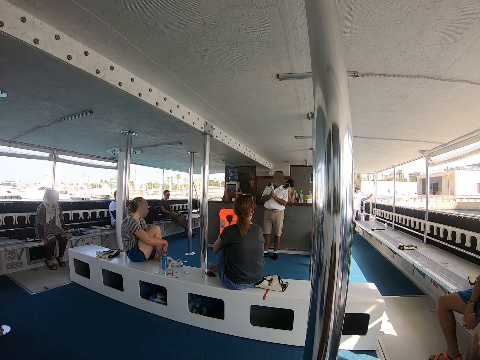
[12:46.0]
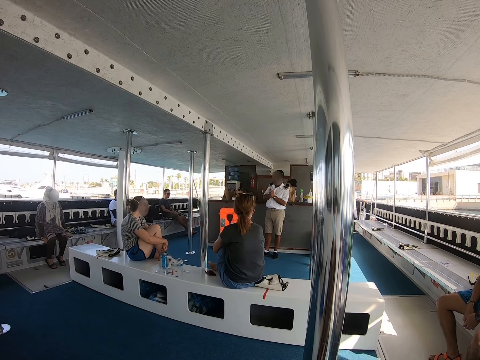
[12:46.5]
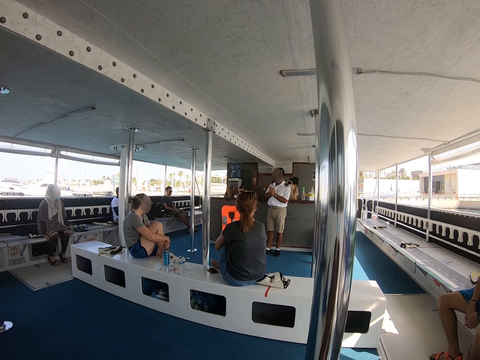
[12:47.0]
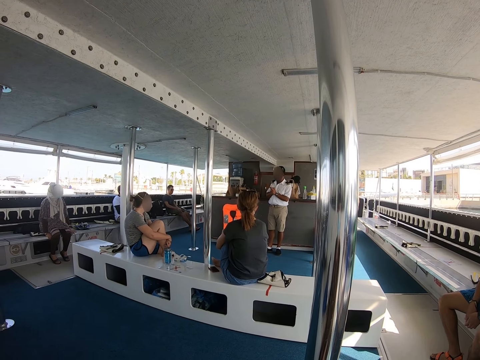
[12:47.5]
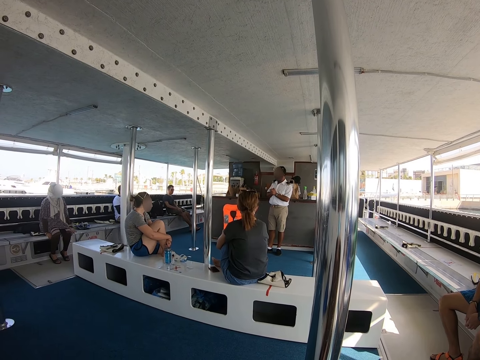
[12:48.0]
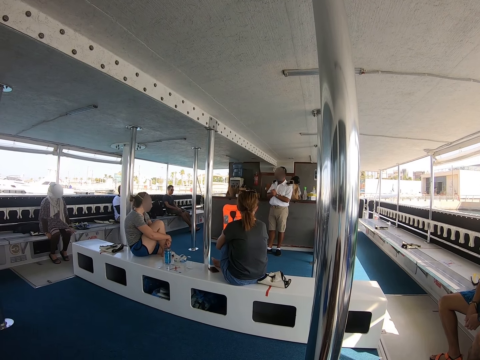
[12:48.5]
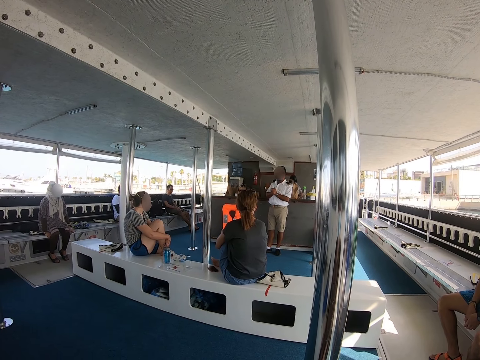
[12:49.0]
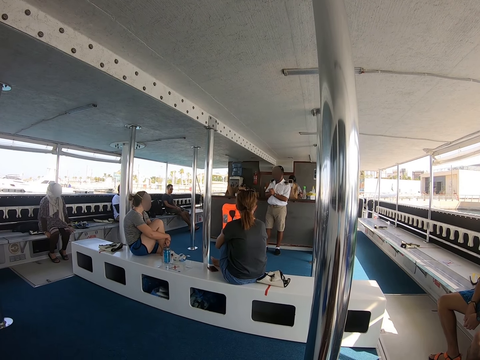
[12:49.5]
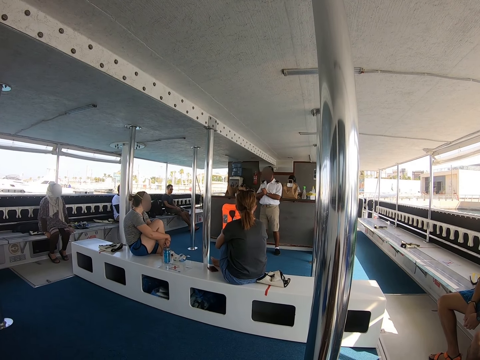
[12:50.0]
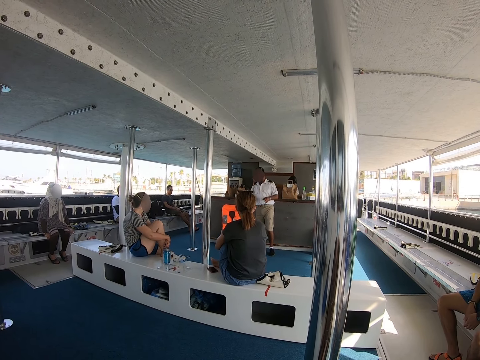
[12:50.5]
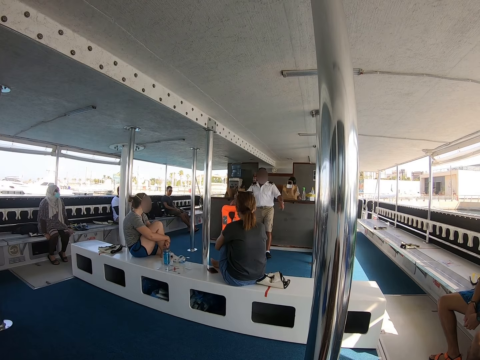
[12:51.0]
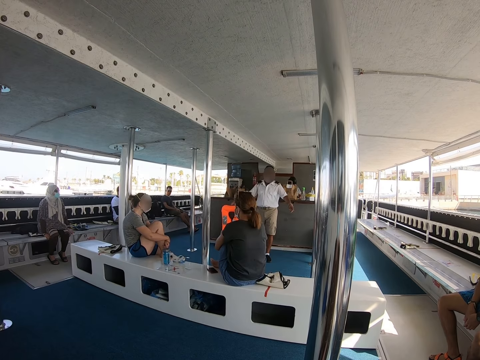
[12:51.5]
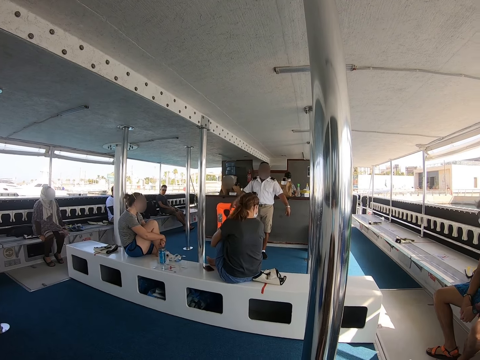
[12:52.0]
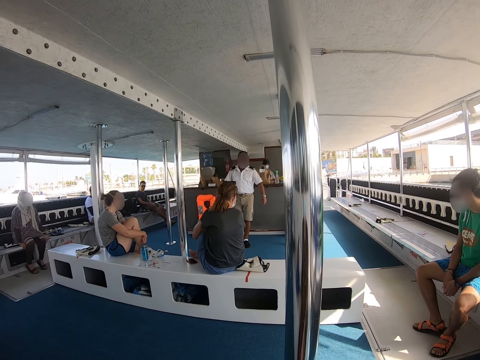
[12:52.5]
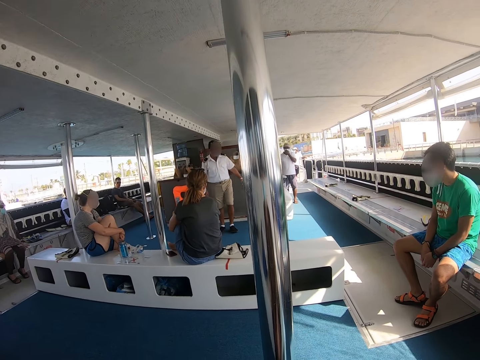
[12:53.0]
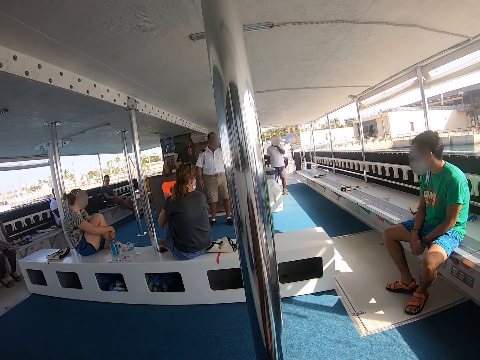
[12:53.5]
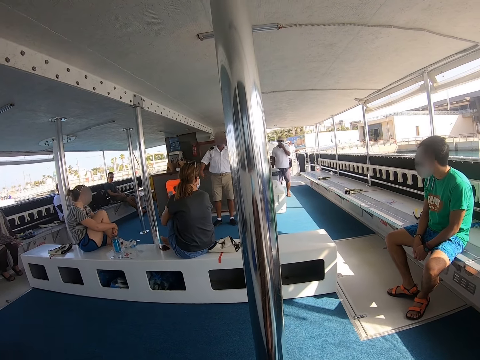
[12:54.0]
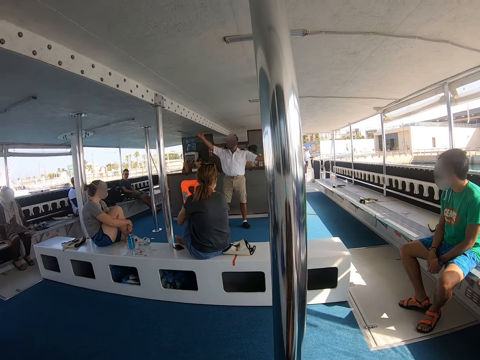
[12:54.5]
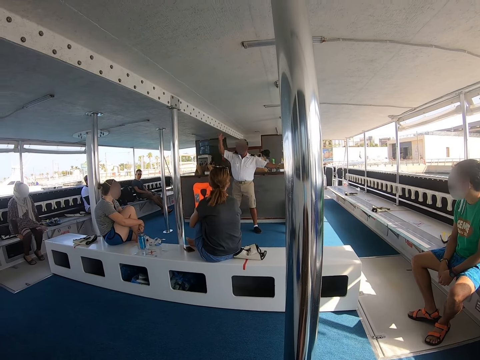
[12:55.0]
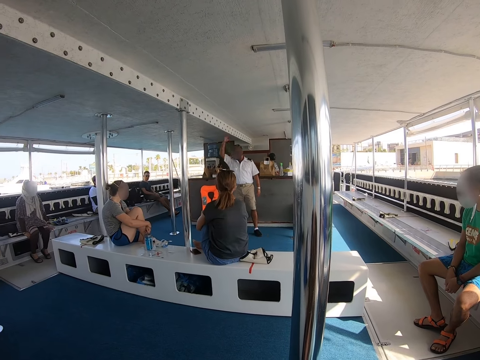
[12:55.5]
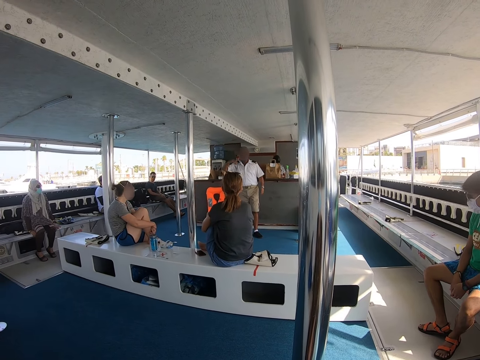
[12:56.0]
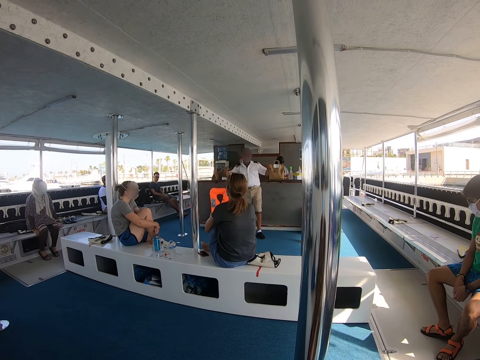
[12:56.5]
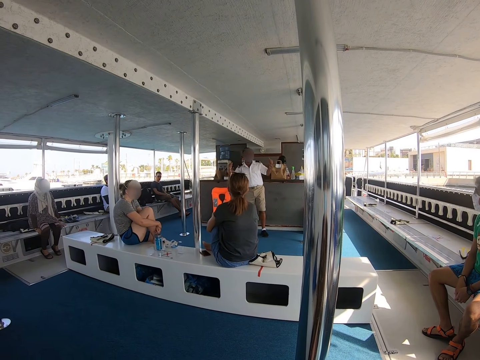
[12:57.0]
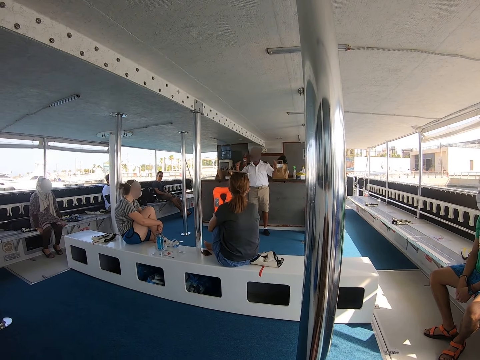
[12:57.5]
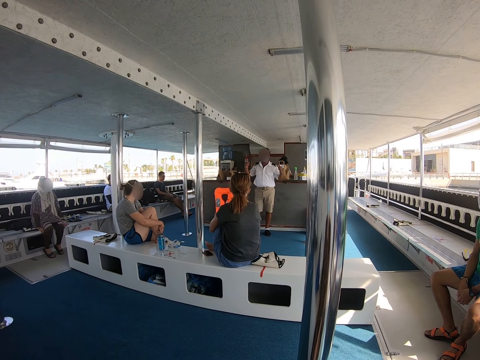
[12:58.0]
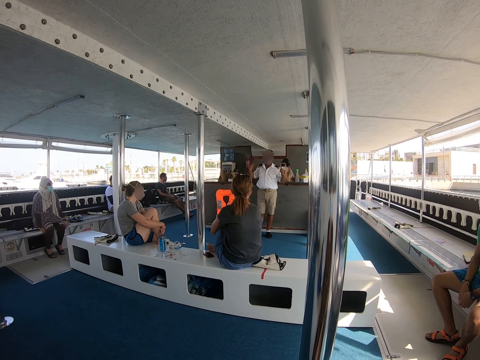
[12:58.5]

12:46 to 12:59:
A man holds his hands. The camera wearer looks aside. The man raises a hand.

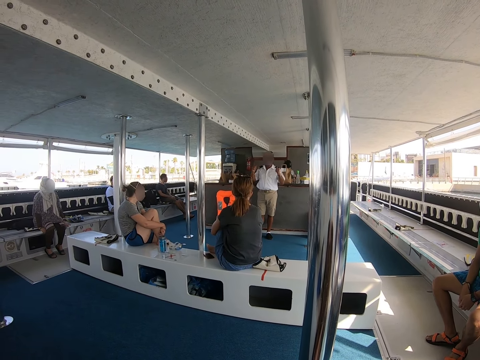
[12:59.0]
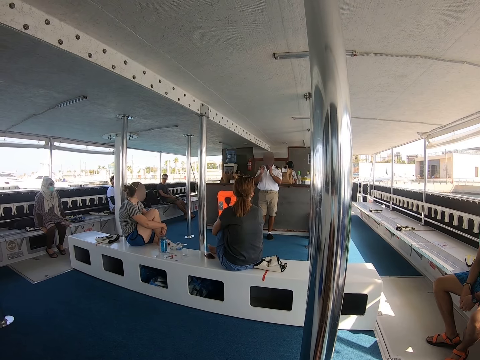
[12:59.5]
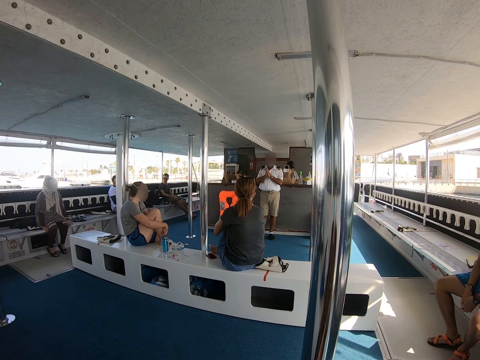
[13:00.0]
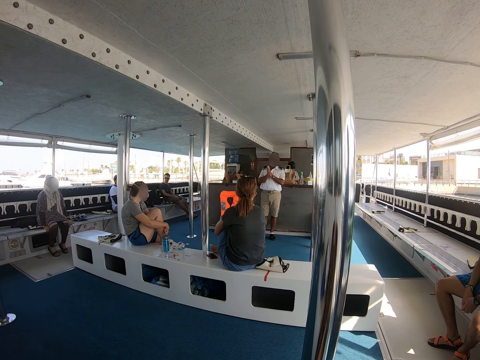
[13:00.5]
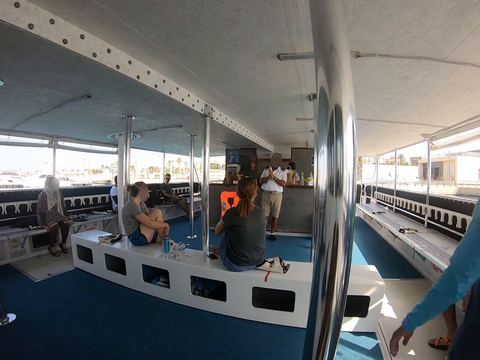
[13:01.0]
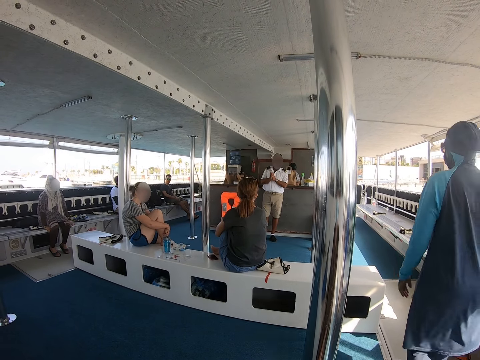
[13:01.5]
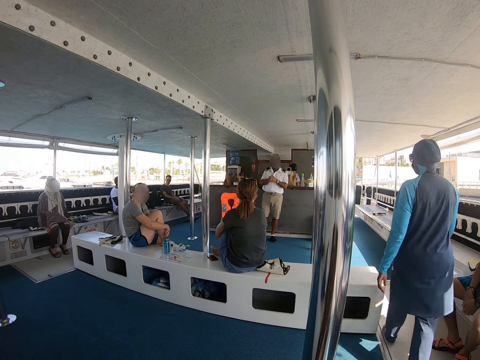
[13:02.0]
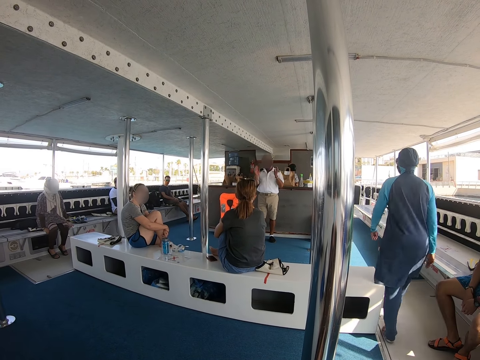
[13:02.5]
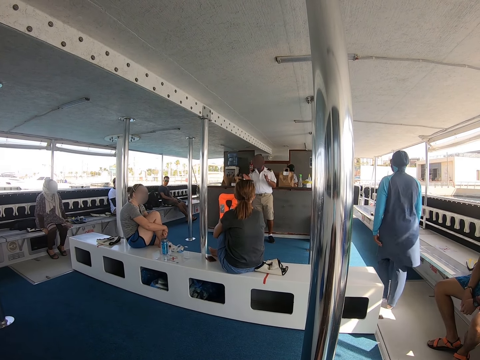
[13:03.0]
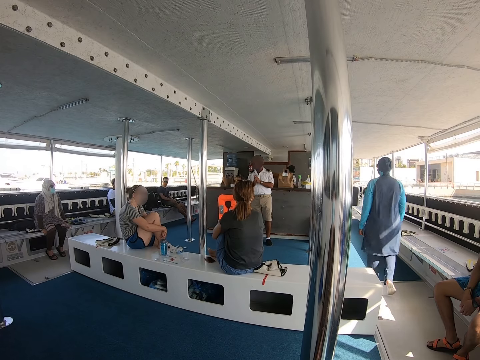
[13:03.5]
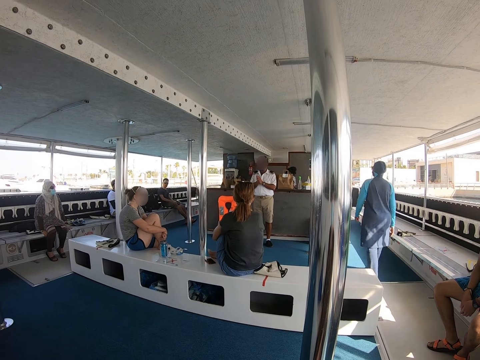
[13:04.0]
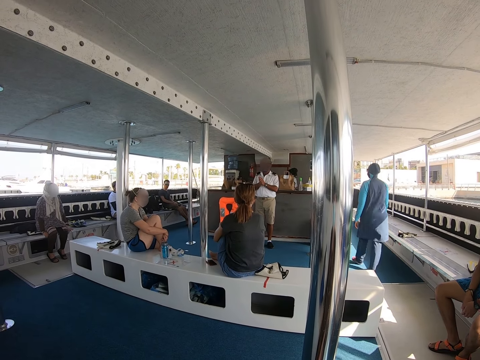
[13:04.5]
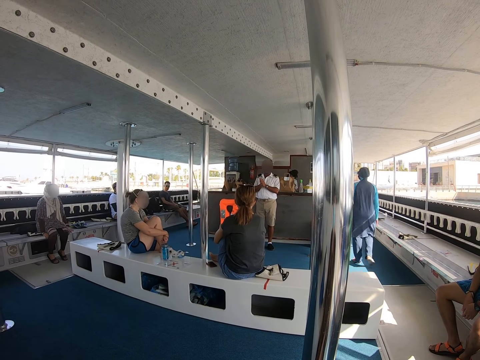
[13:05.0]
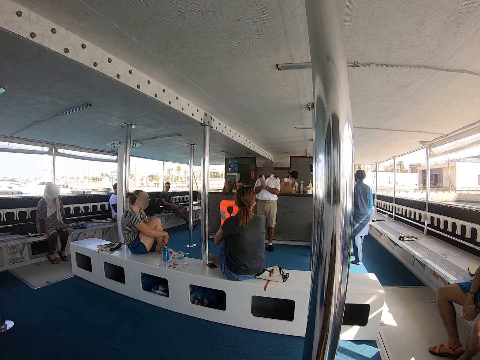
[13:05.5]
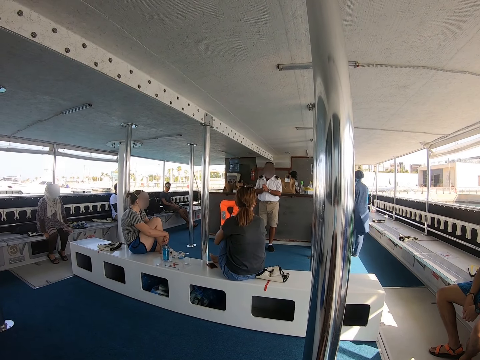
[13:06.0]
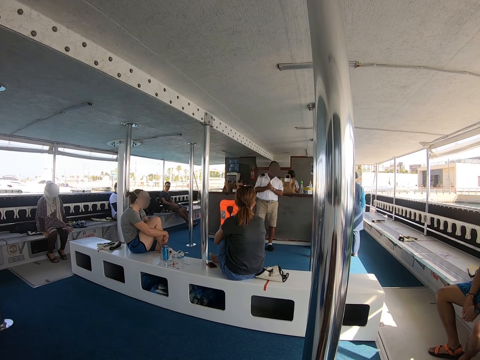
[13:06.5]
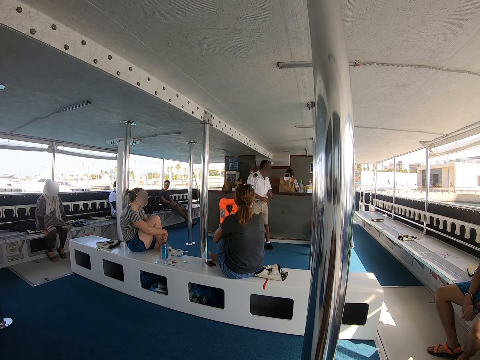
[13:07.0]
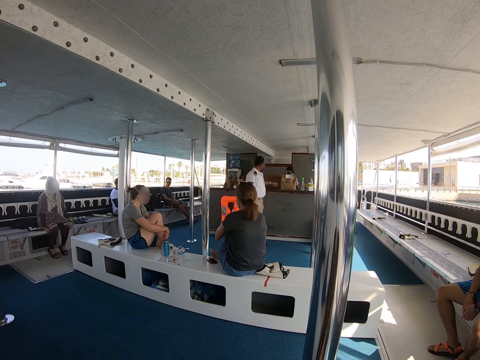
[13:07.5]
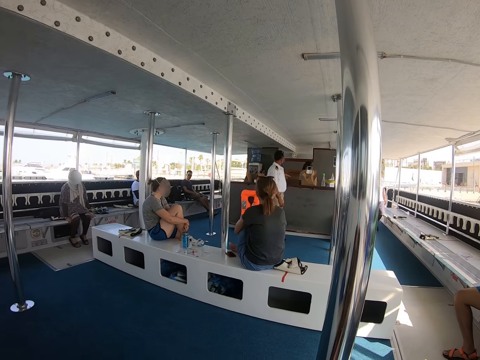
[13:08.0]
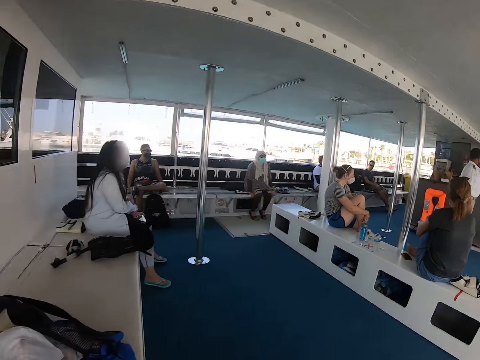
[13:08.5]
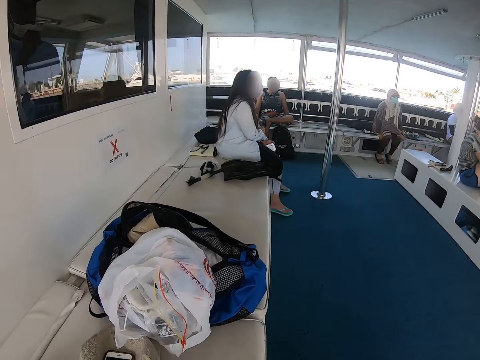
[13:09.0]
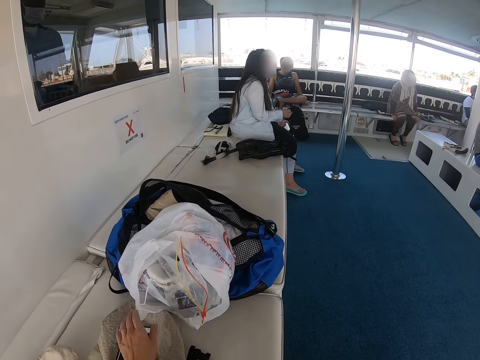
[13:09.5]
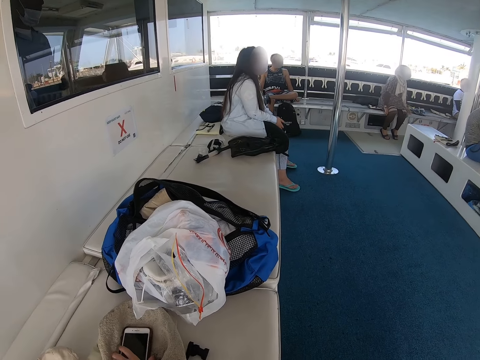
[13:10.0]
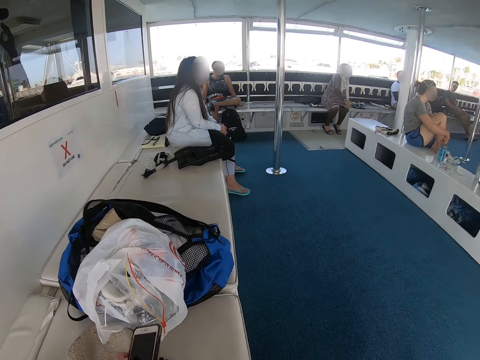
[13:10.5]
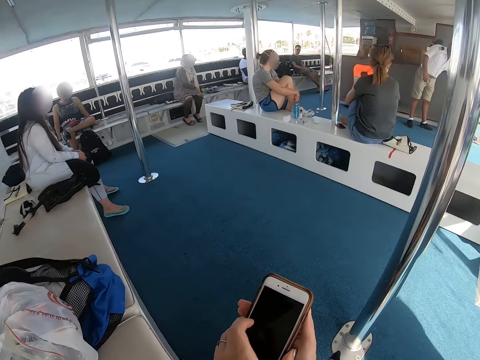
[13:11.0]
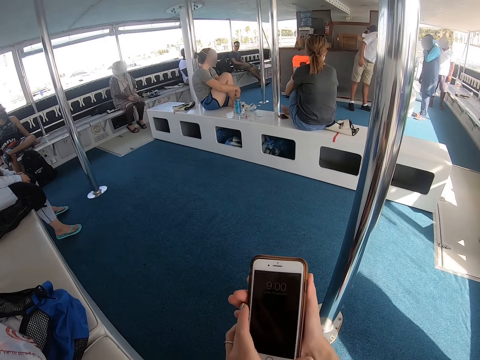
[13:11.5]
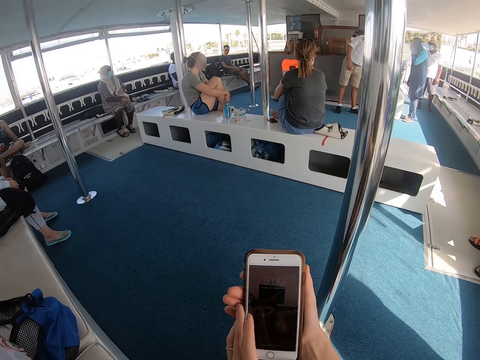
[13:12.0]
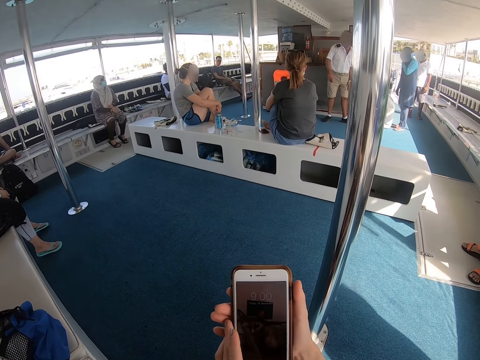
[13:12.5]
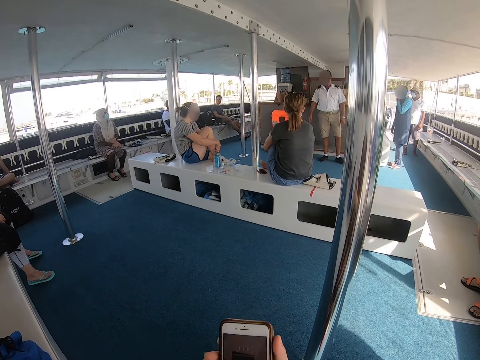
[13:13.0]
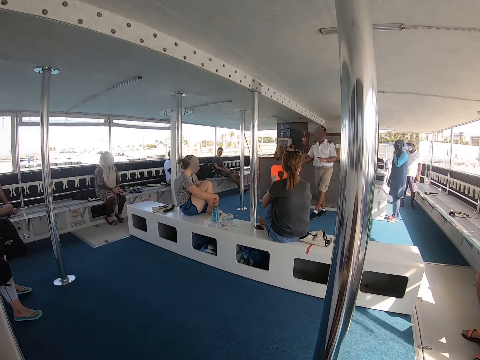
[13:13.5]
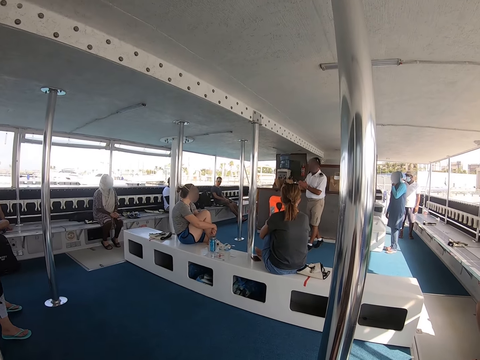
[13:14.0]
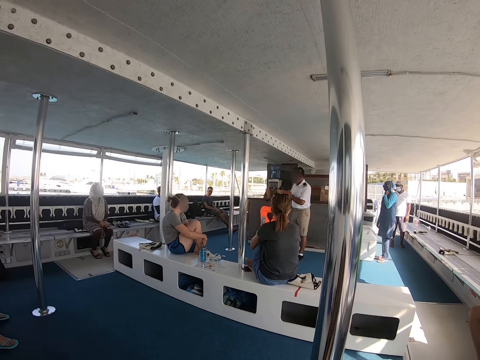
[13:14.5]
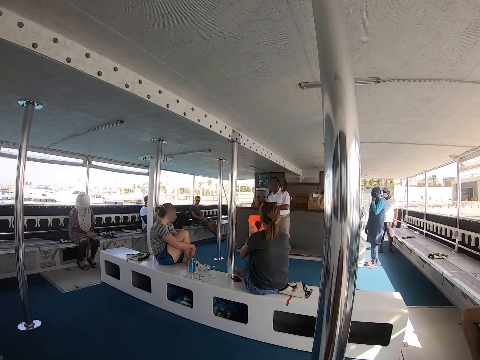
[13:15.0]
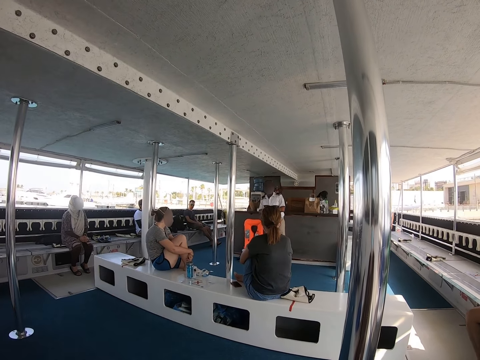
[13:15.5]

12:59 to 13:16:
A man holds his hands. Another man walks past the camera wearer. The first man turns around. The camera wearer looks around. They pick up a phone. They operate the phone. A captain uses gestures. The camera wearer looks around in the ferry. The first man moves around.
